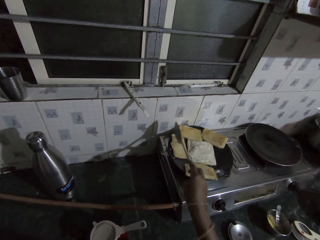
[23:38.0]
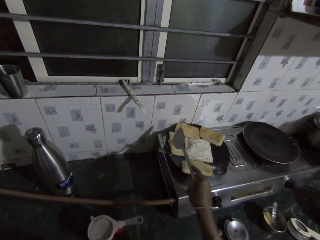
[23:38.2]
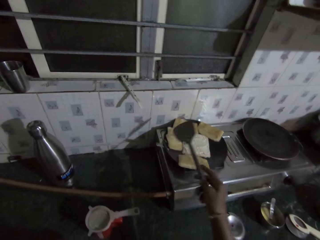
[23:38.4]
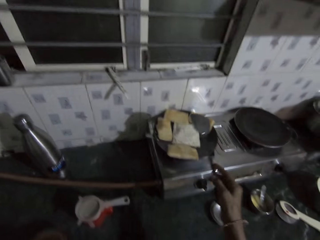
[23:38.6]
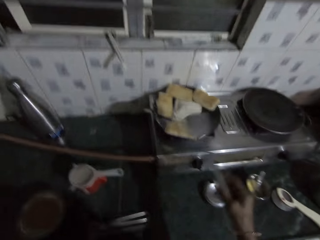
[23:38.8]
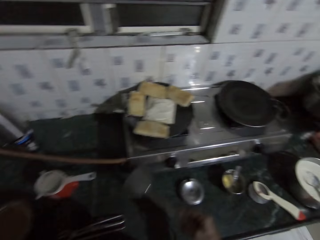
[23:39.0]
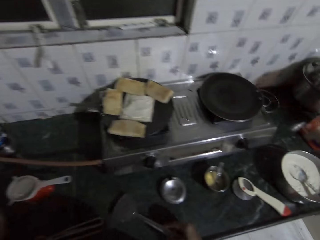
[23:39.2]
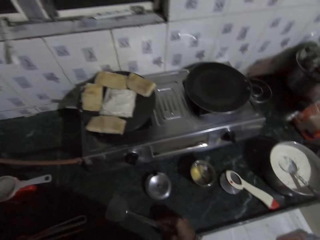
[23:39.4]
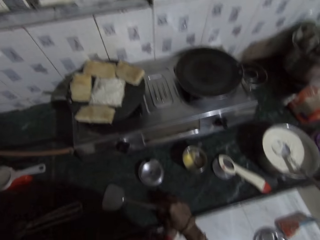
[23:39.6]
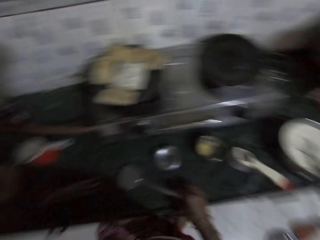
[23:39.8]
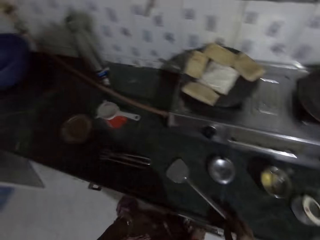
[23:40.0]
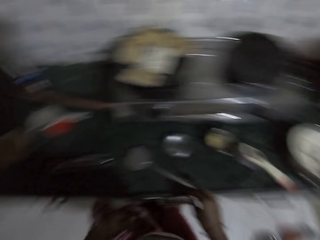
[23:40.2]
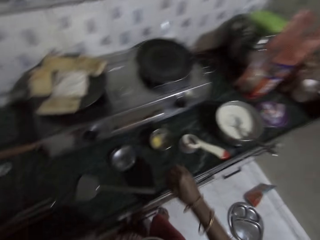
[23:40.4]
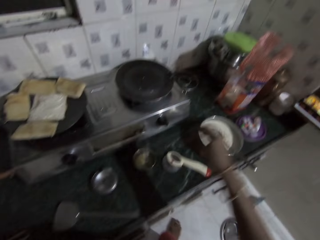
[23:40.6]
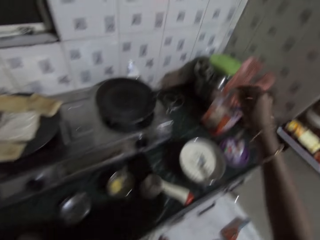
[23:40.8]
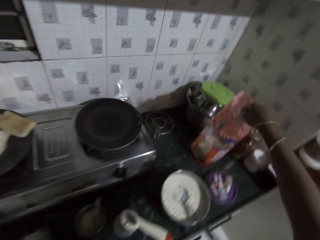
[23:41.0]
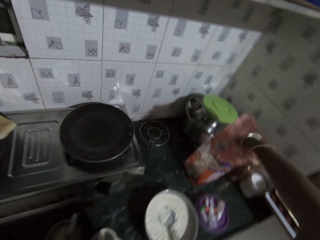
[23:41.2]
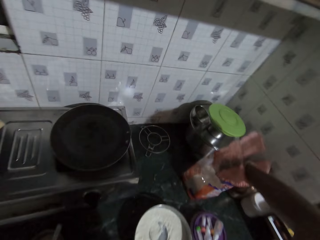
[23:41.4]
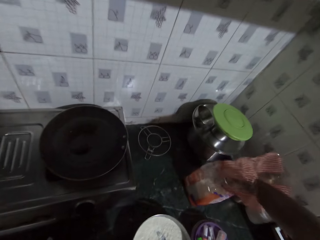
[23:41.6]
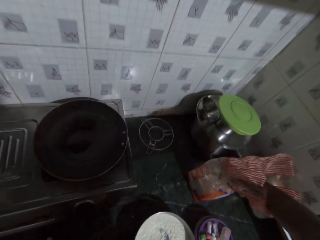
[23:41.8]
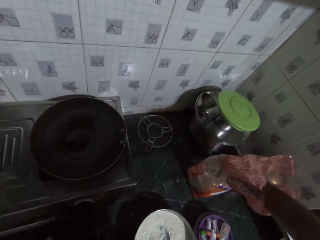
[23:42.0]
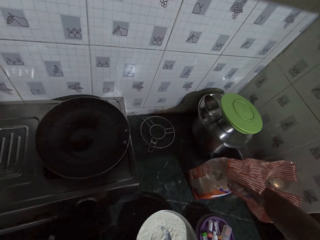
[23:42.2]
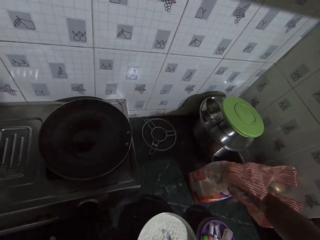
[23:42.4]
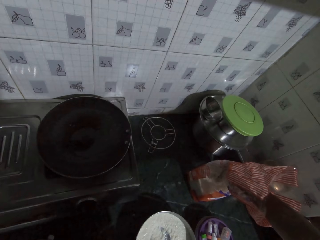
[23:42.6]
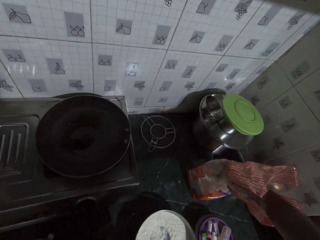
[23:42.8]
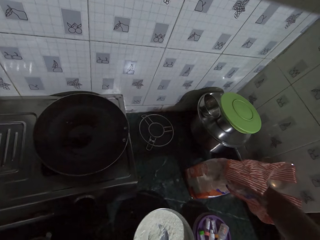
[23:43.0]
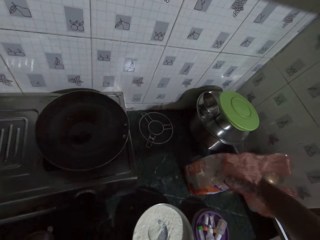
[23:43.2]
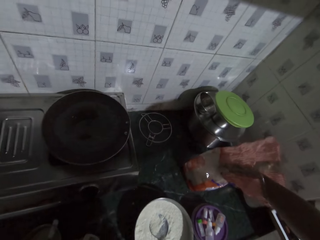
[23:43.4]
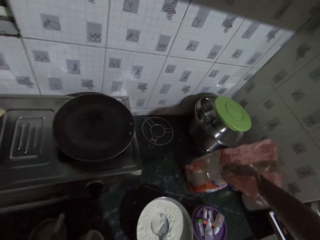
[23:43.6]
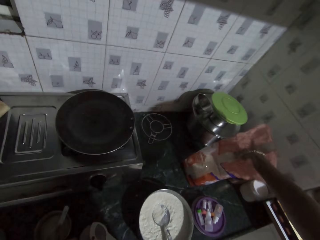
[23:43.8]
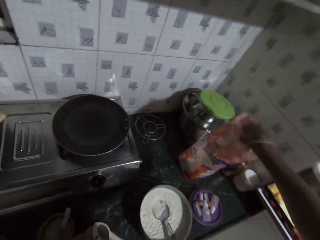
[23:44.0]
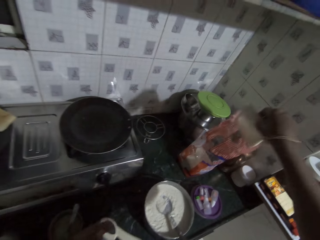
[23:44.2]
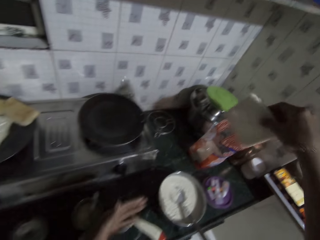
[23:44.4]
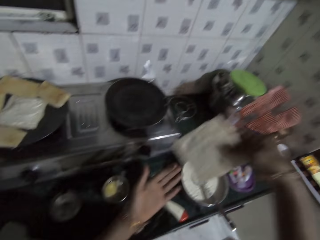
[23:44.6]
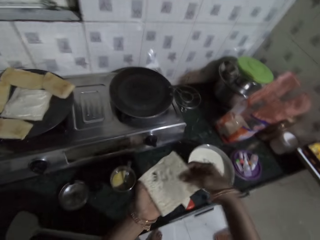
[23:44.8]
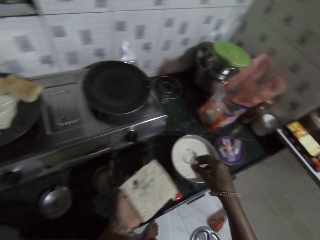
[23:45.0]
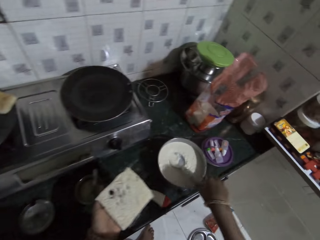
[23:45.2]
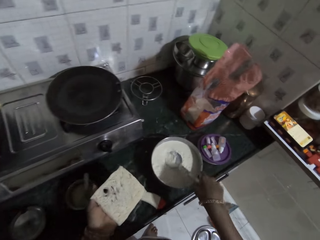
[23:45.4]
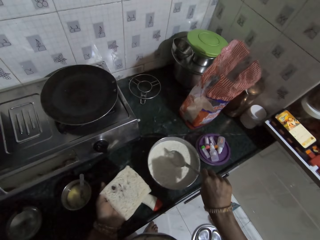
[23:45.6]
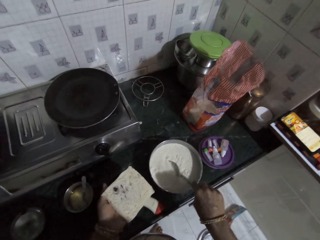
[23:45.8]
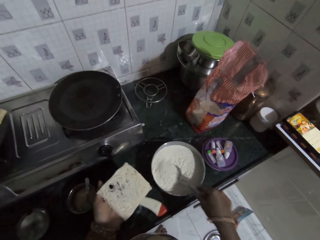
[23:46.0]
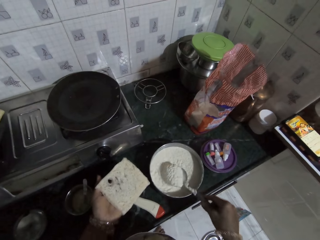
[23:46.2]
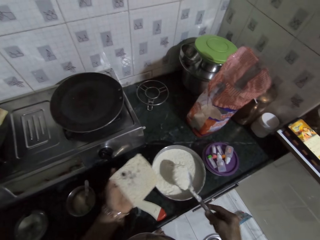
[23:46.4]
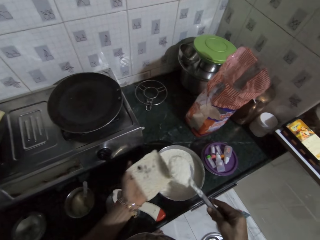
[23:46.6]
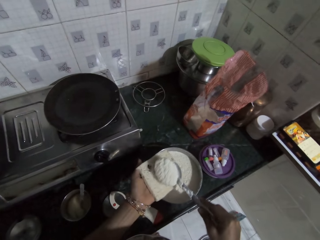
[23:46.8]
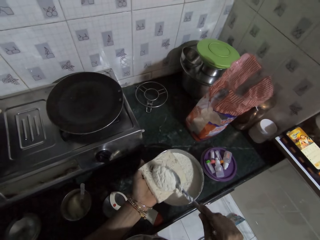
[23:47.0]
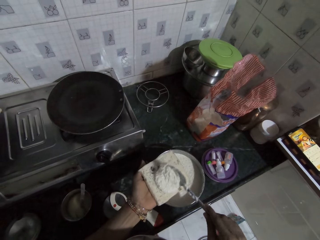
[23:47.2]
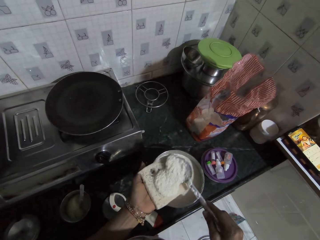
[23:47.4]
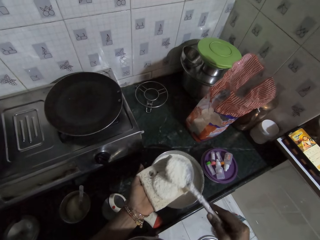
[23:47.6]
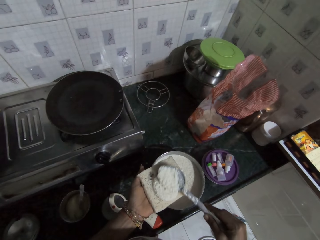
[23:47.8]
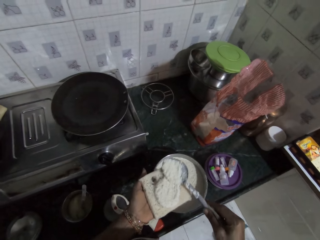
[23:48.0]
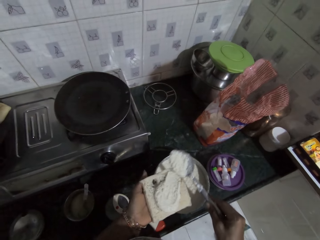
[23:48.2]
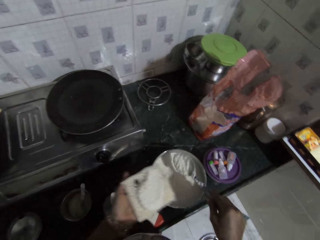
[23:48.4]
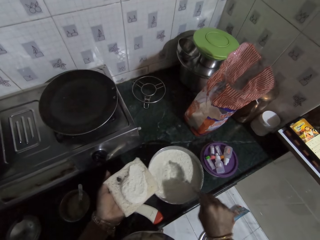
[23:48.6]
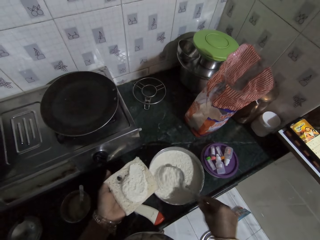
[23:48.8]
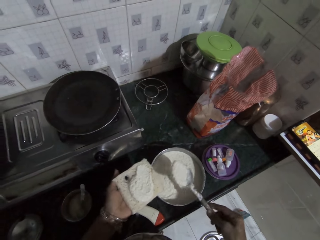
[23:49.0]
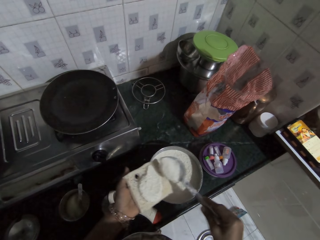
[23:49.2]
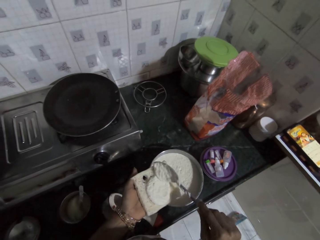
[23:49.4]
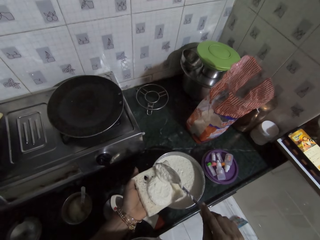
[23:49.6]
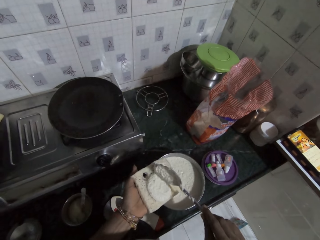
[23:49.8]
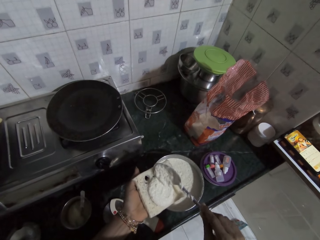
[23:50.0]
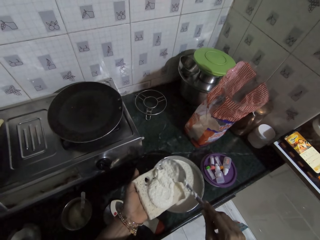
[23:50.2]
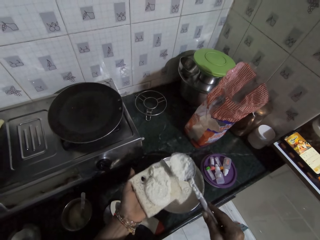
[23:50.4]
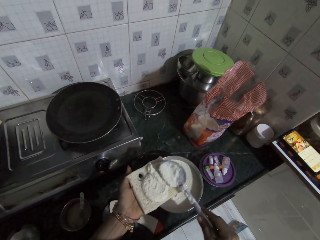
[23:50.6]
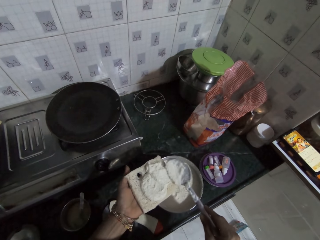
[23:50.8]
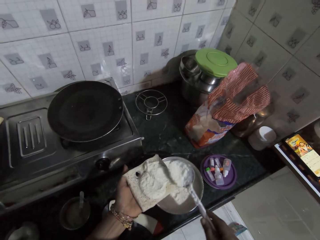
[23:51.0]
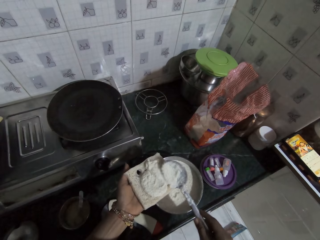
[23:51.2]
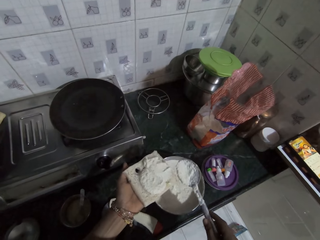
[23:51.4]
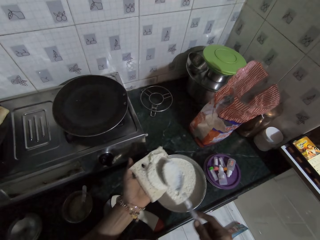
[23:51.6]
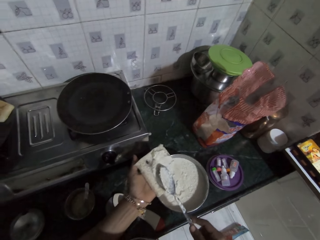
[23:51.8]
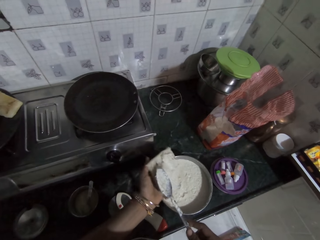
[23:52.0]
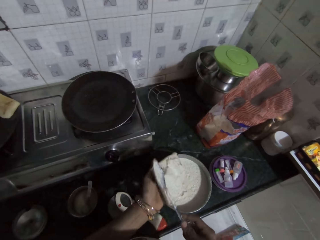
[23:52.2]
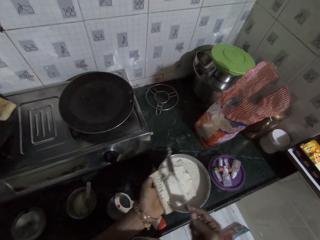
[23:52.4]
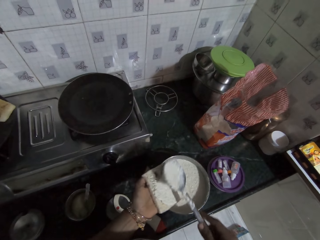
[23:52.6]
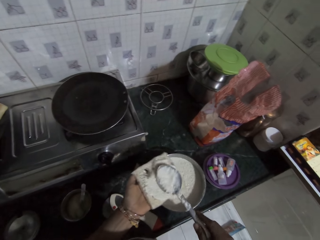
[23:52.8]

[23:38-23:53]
The camera wearer drops the spatula in her right hand on the kitchenette. She picks a loaf of bread with her right hand from a nylon on the kitchenette. She holds the slice of bread with the left hand. She passes the loaf of bread to her left hand. She takes a flour and baking powder mixture from a container with a spoon in her right hand. She puts the mixture of flour and baking powder on the bread with the spoon in her right hand. She takes the flour and baking powder mixture from the container with the spoon in her right hand. She puts the mixture of flour and baking powder on the bread with the spoon in her right hand. She spreads the flour and baking powder mixture on the bread with the spoon in her right hand.

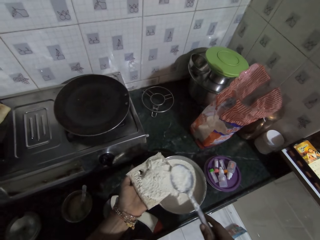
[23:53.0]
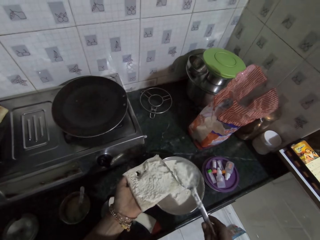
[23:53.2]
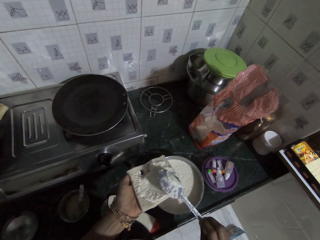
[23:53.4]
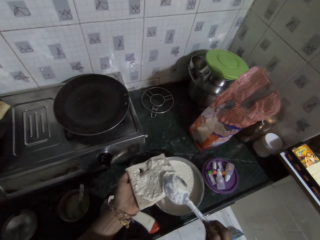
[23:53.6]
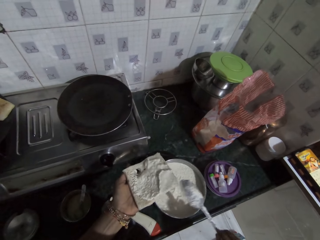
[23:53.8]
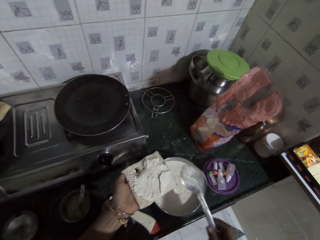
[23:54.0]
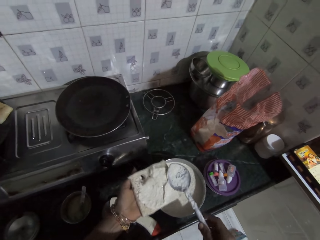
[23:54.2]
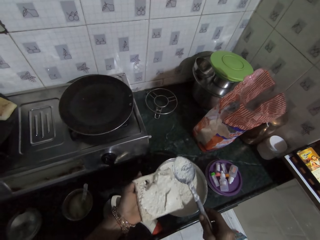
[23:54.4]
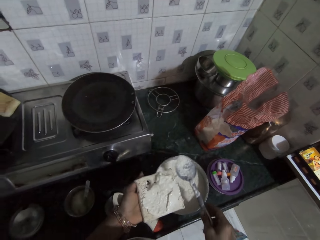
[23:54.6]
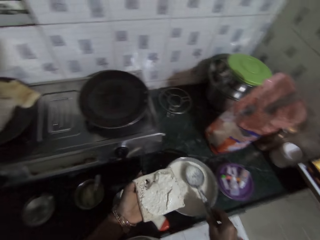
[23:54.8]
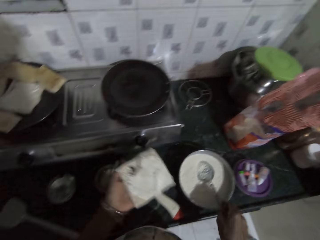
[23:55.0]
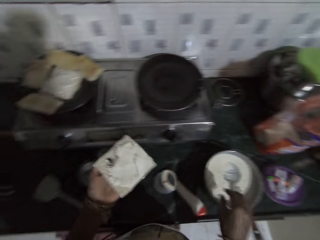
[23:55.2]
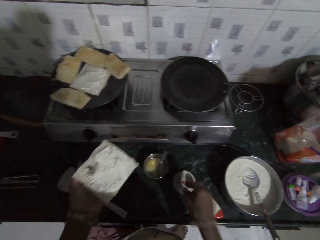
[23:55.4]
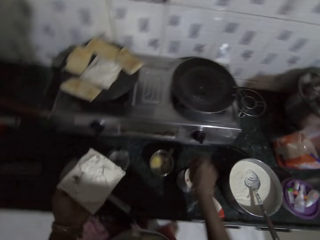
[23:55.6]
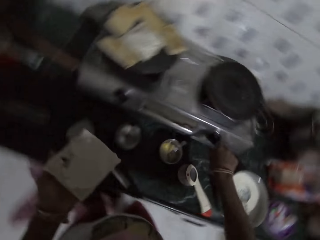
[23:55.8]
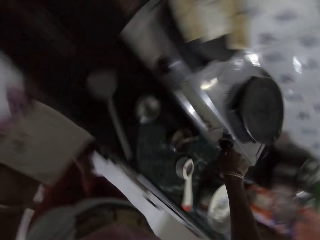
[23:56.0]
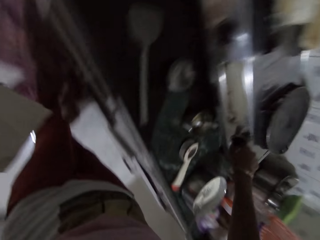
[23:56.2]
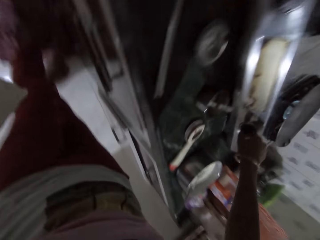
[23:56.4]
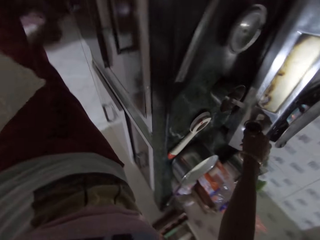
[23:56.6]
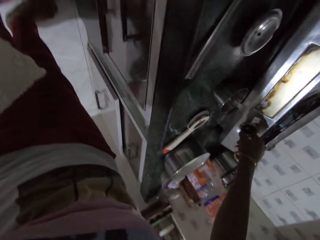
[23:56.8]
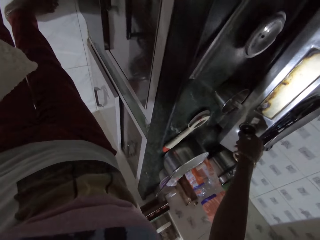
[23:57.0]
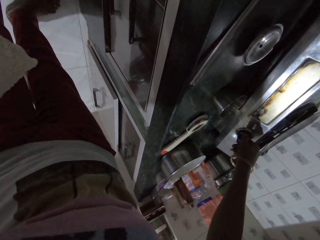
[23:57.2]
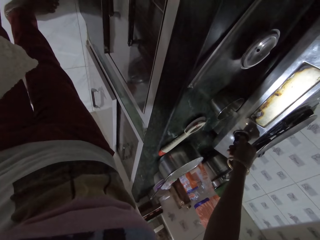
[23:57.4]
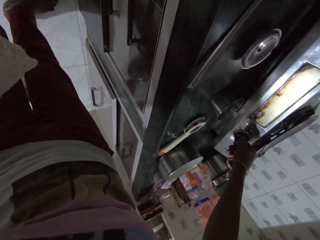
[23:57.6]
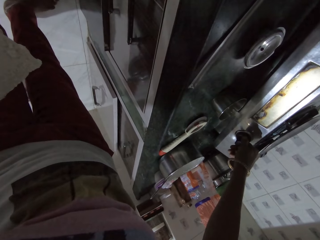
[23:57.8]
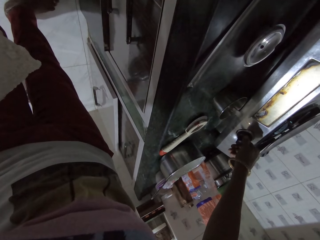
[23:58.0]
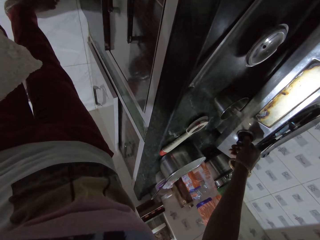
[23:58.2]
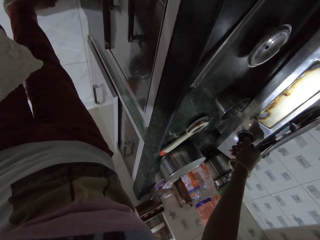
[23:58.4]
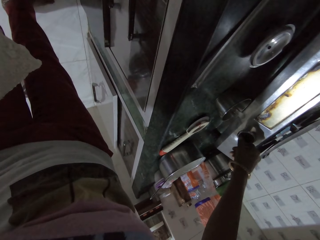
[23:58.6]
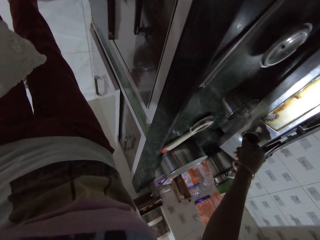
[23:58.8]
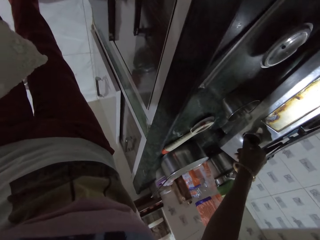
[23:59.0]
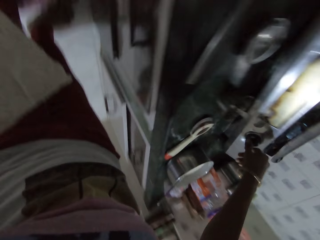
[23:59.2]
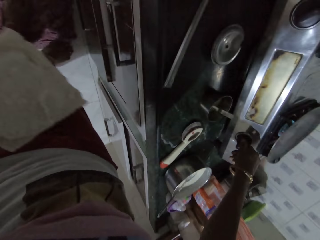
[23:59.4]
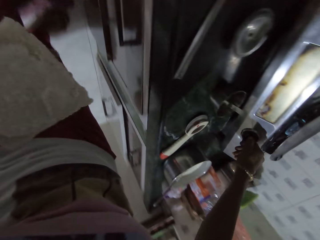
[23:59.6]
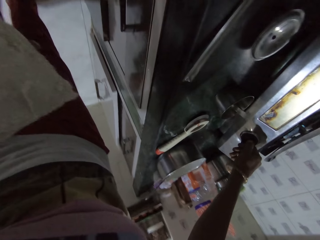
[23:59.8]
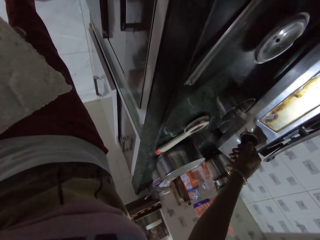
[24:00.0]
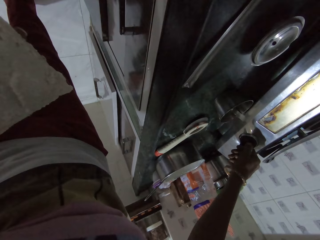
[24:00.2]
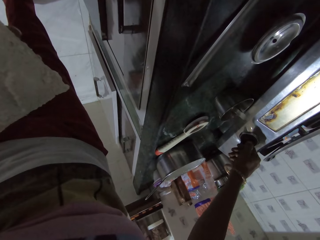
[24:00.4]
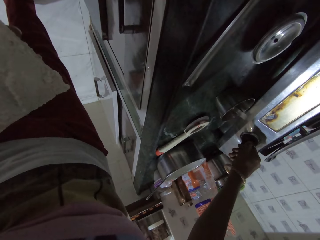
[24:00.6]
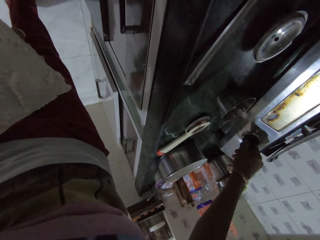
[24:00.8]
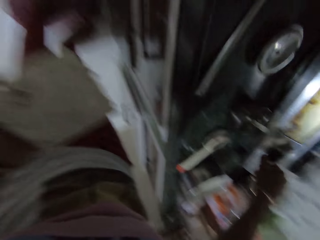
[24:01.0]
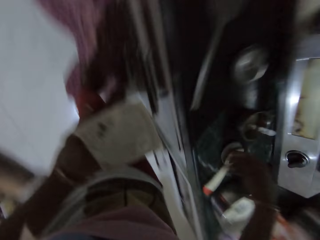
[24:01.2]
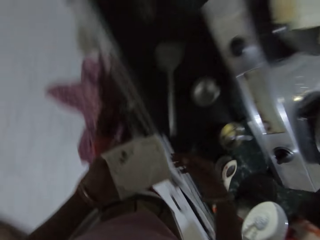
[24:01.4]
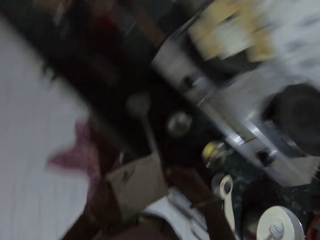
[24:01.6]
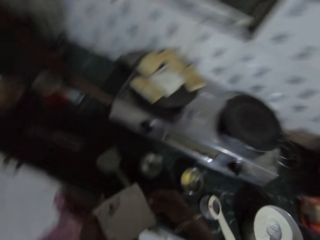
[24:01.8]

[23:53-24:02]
The camera wearer drops the spoon in the container with her right hand. She operates the gas cooker with her right hand.
